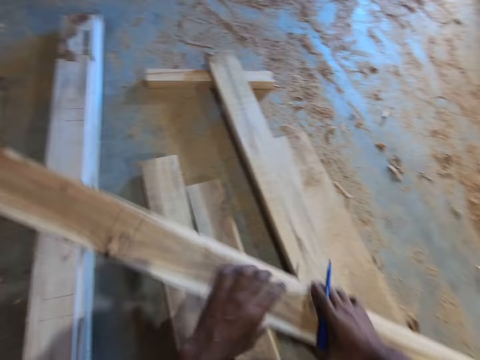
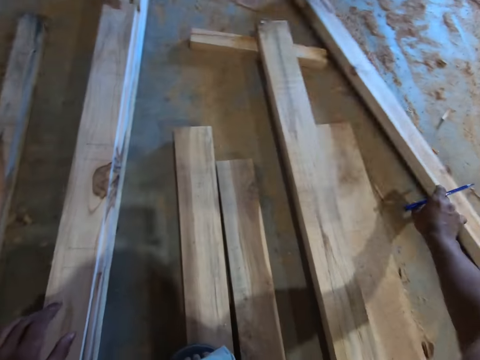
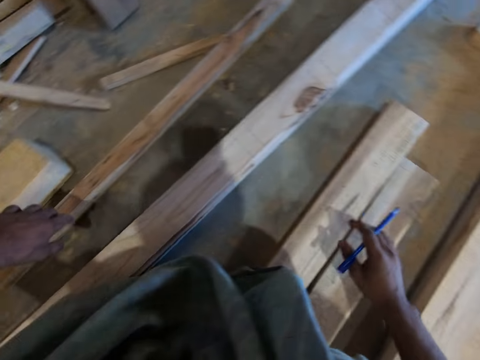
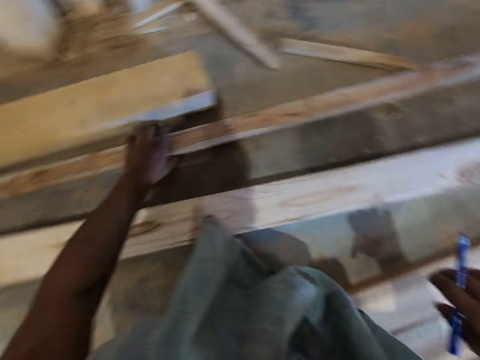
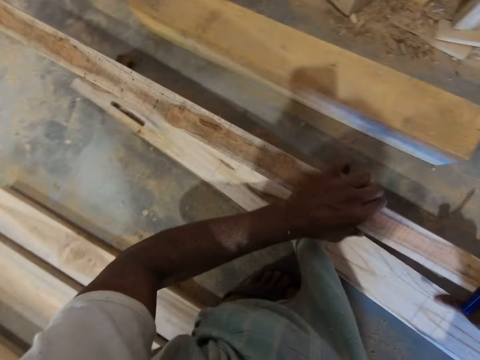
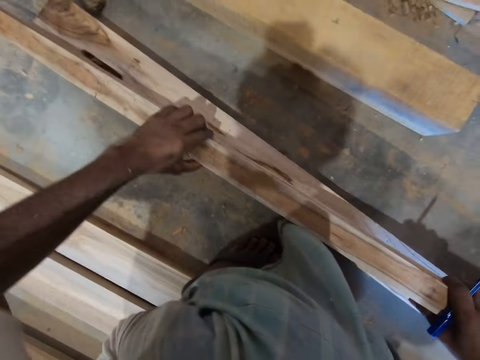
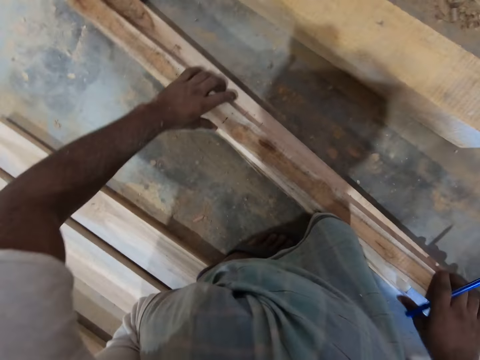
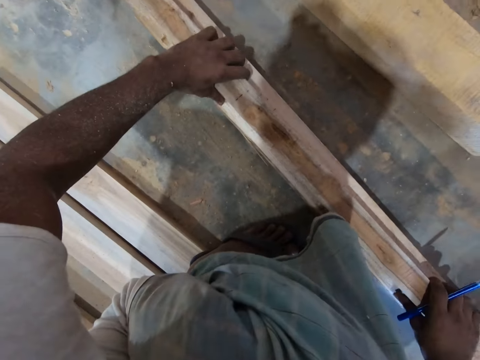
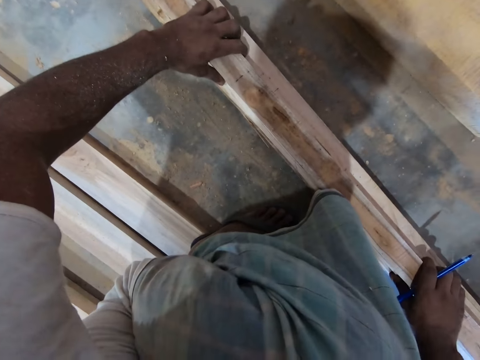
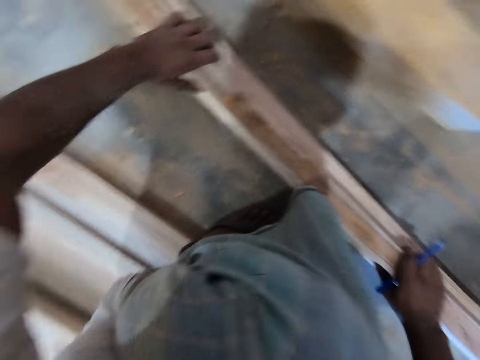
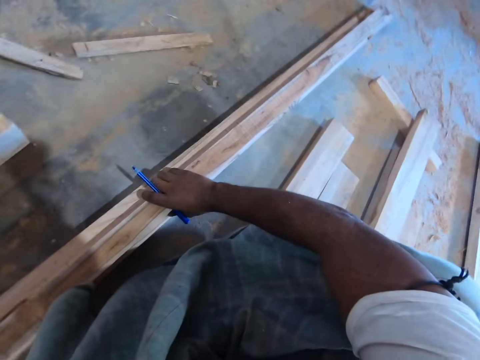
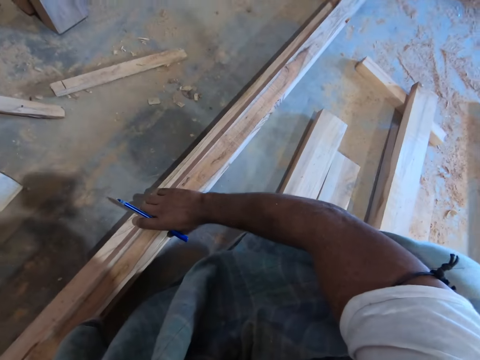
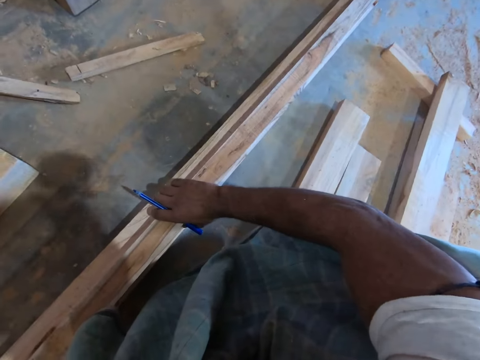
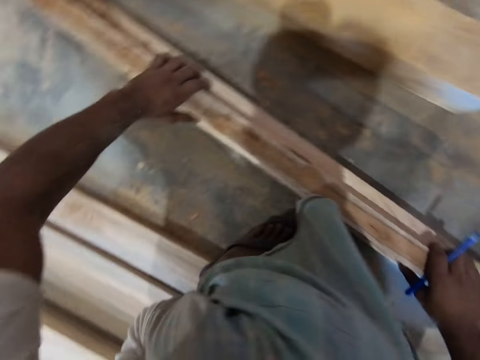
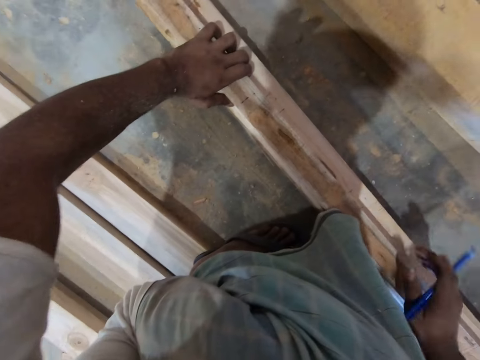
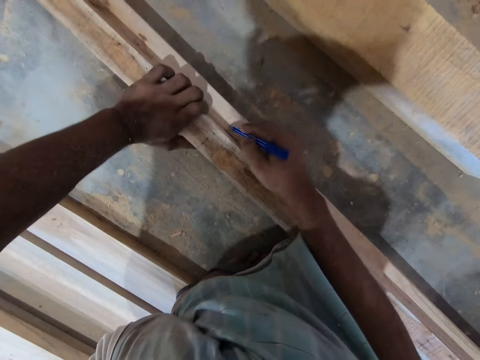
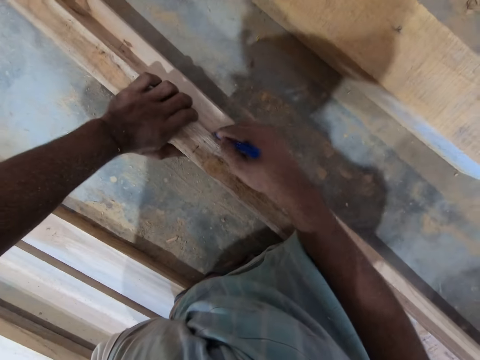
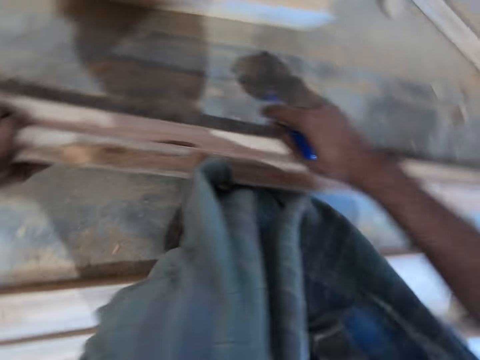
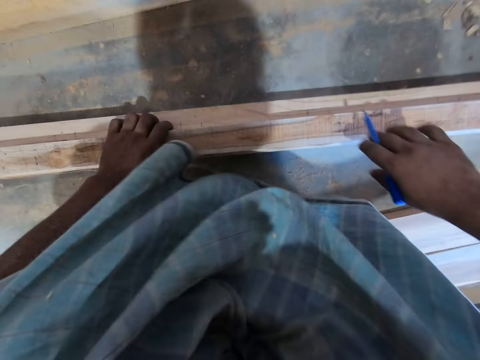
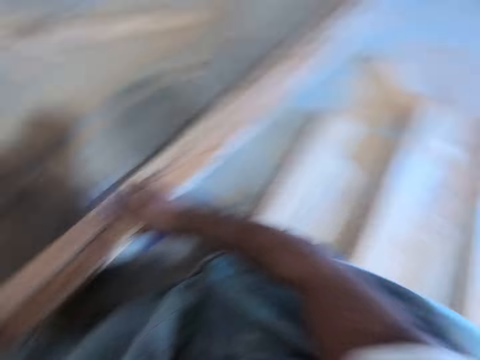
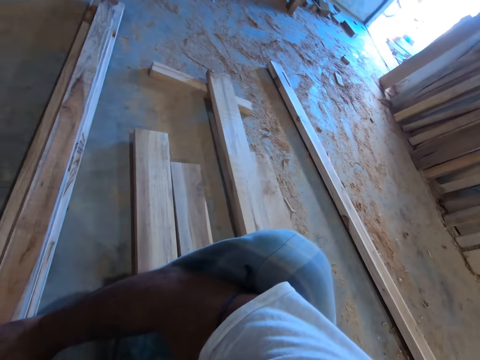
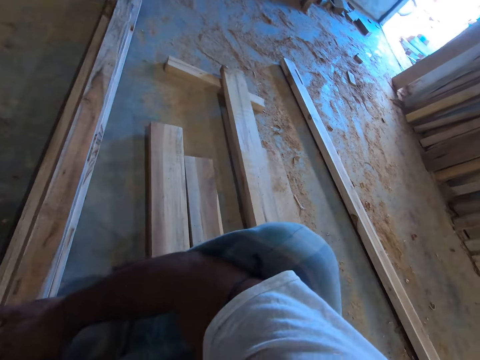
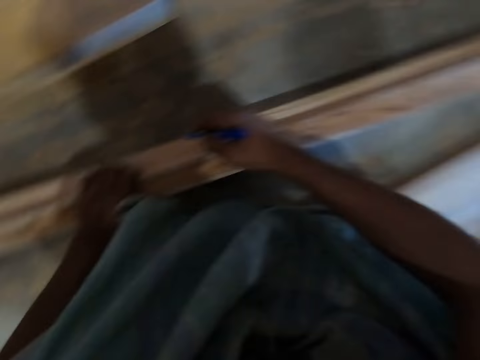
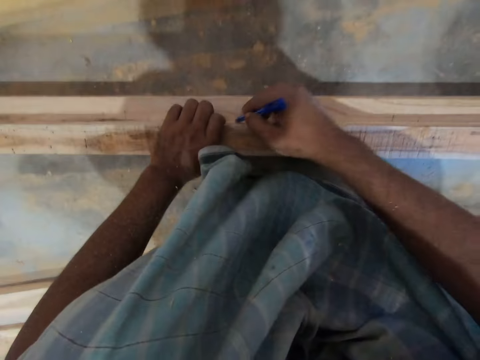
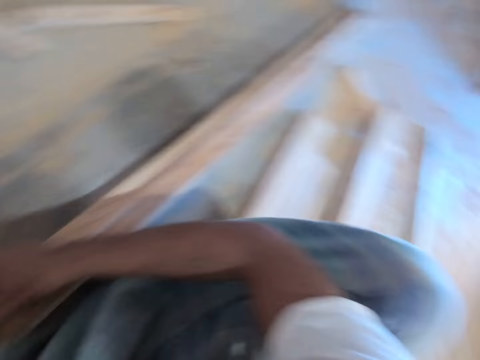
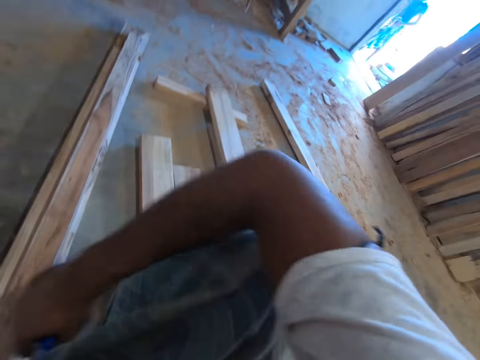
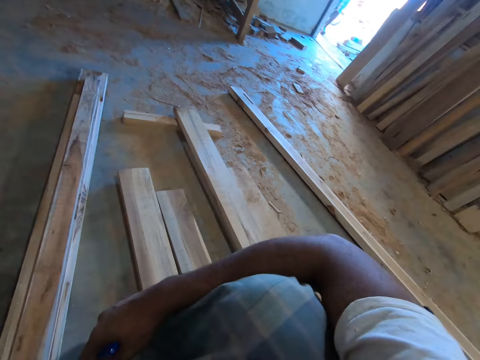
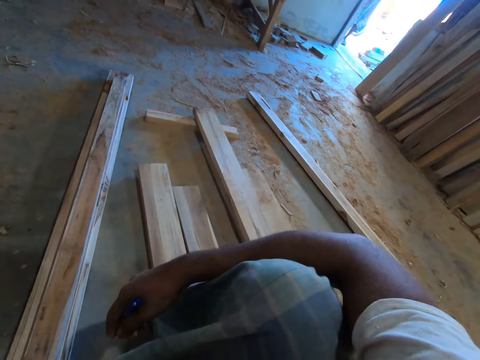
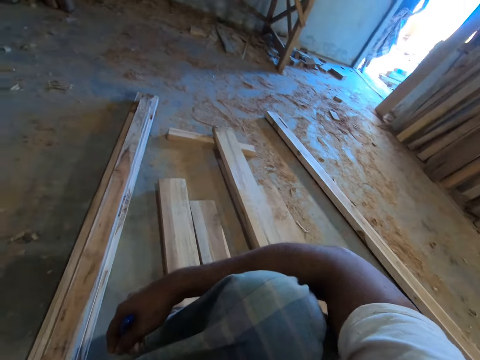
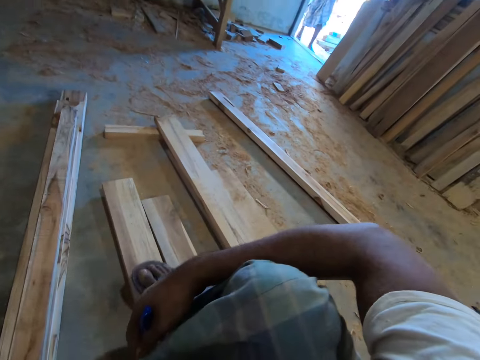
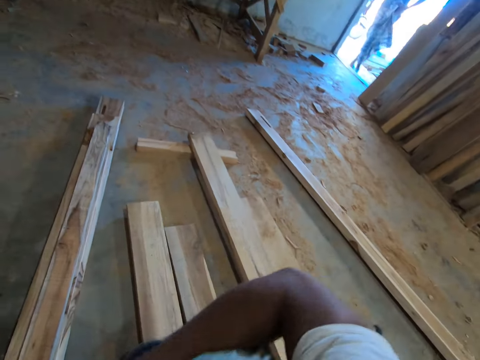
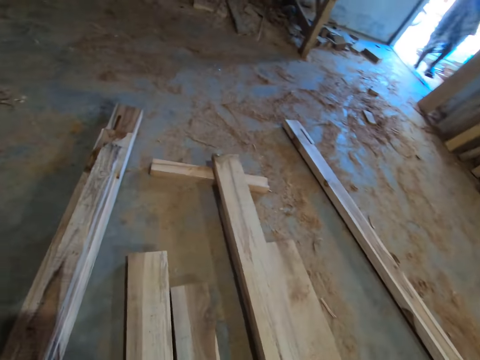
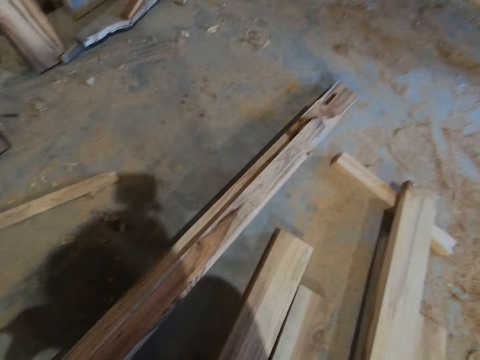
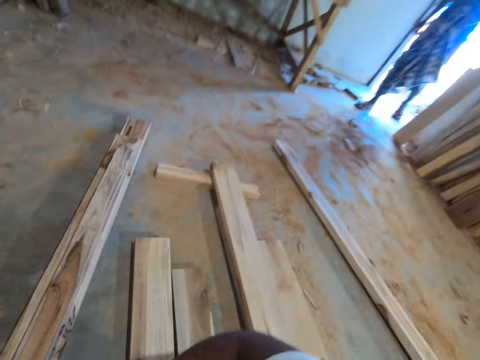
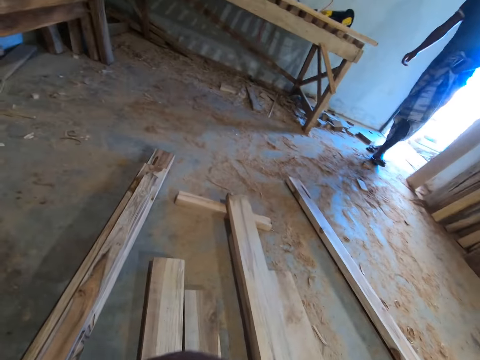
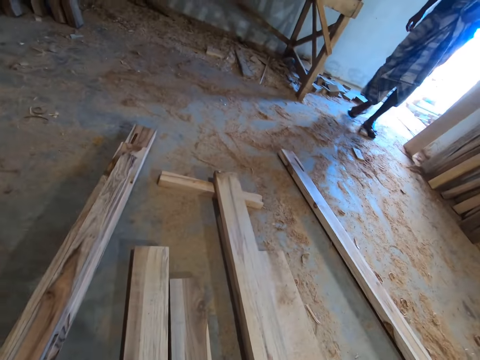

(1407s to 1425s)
The camera wearer holds the piece of wood with his right hand. He drops the piece of wood in his right hand on the floor with his right hand. He takes the piece of wood from the floor with his left hand. He holds the piece of wood in his left hand with both hands. He moves his left hand on the piece of wood in his right hand. He drops the piece of wood in both hands on the pieces of wood on the floor with both hands. He adjusts the piece of wood. He marks a piece of wood from the pieces of wood on the floor with the pen in his right hand. He looks around the workshop. He moves his left hand on the piece of wood on top of the pieces of wood. He holds the piece of wood on top of the pieces of wood with both hands. He marks the piece of wood from the pieces of wood on the floor with the pen in his right hand. He looks around the workshop. He interacts with a man. He stares at the man. The man walks inside the workshop. The camera wearer looks around the workshop.

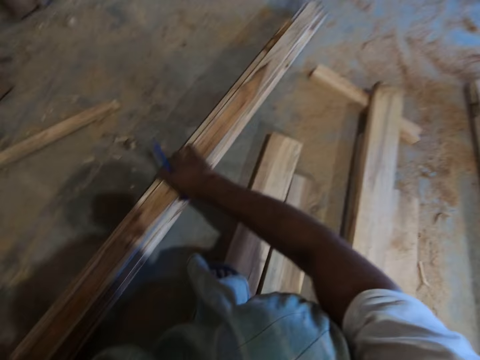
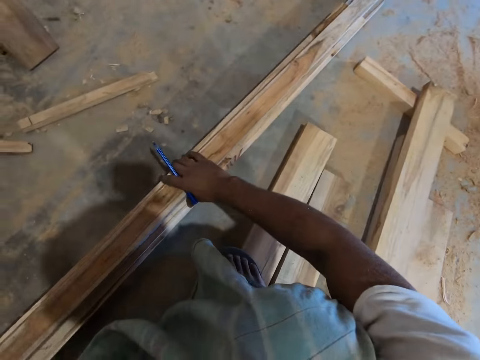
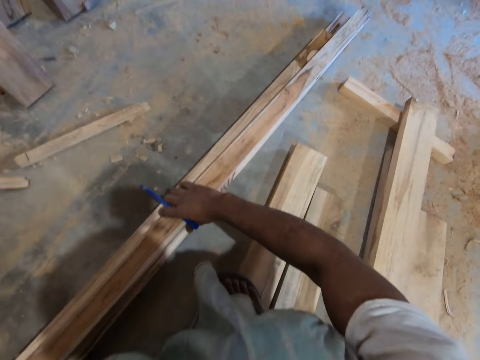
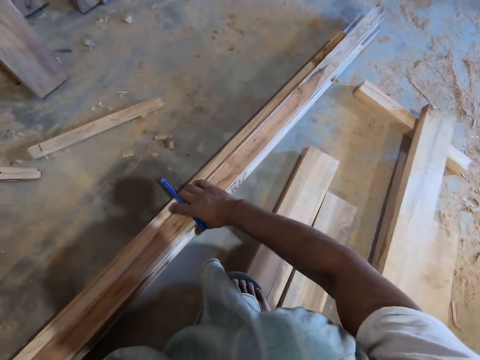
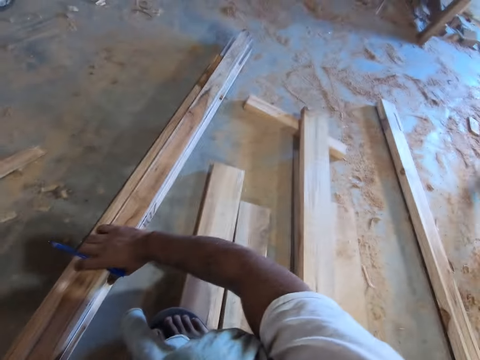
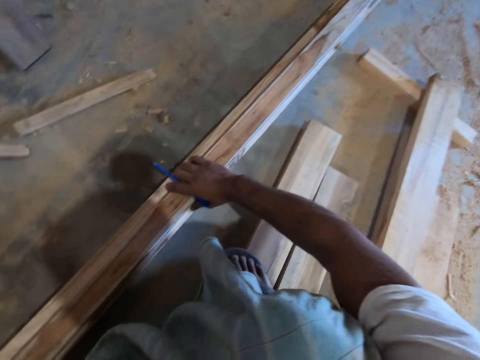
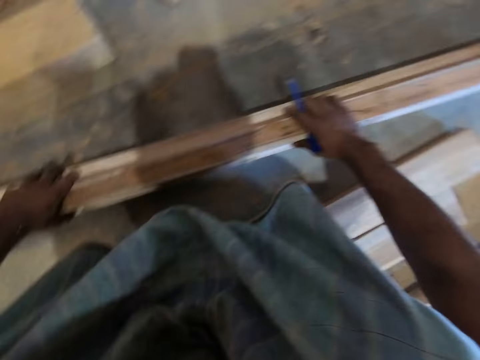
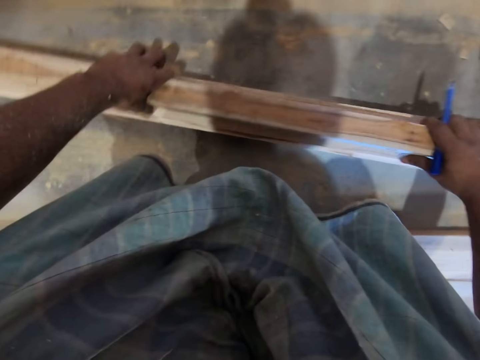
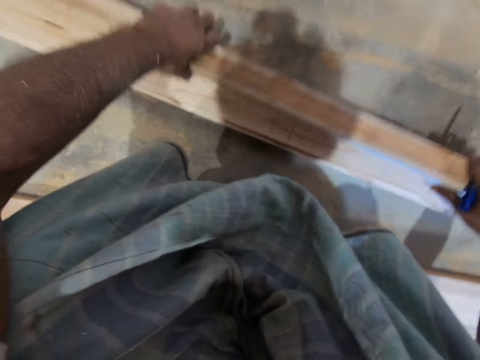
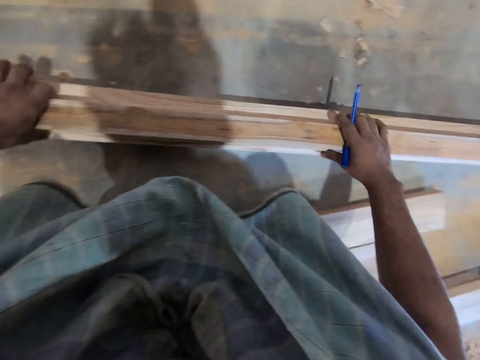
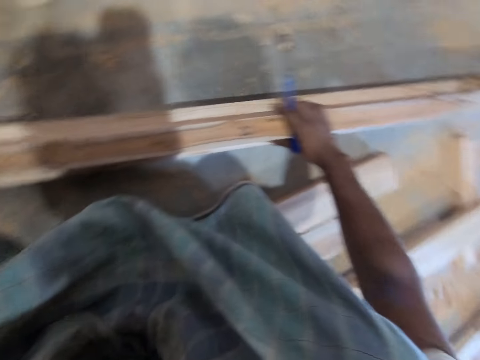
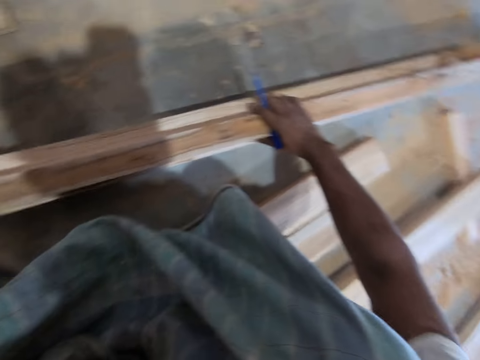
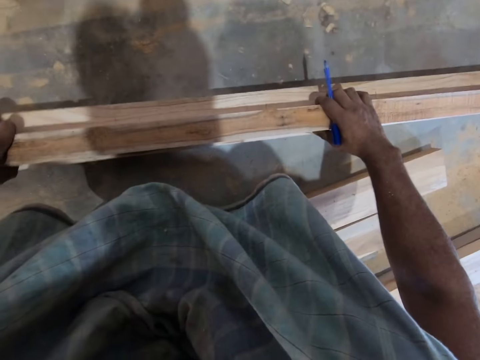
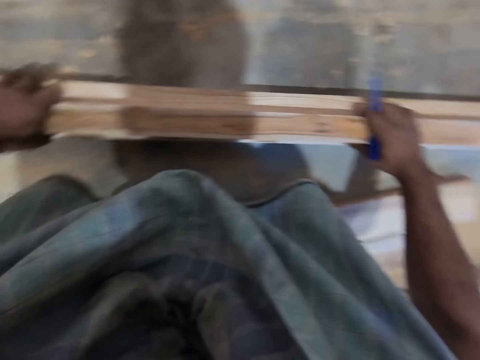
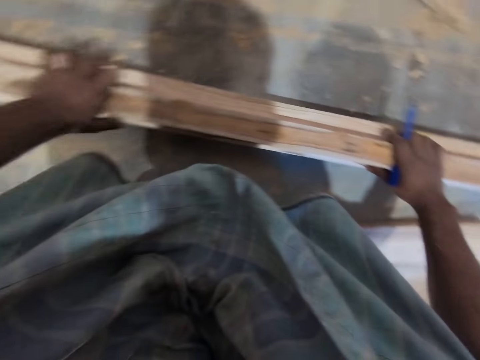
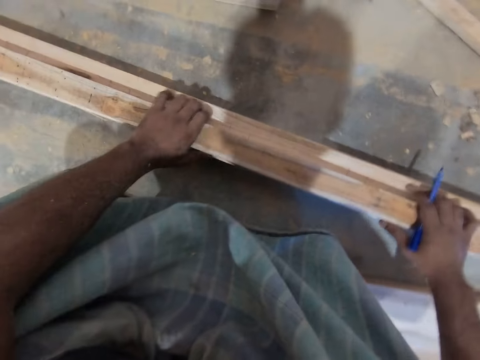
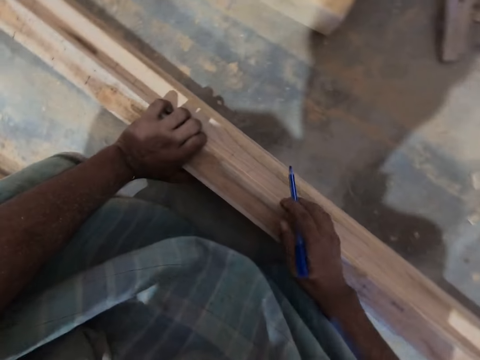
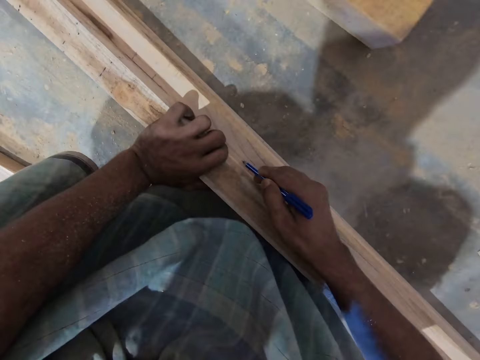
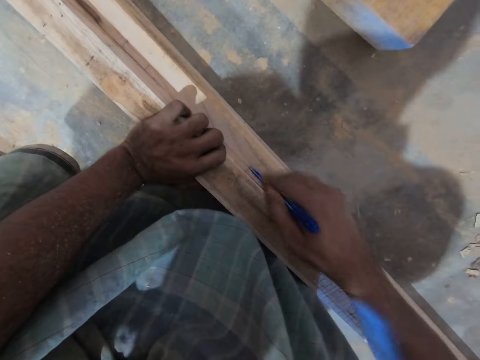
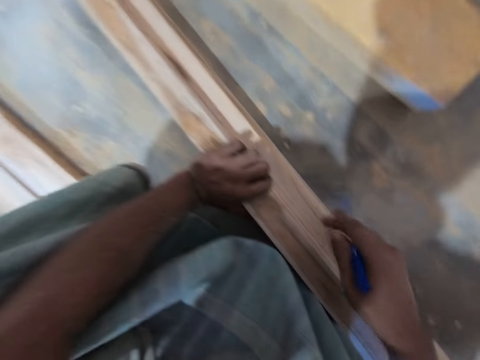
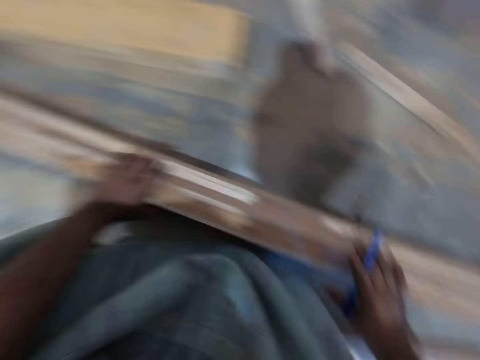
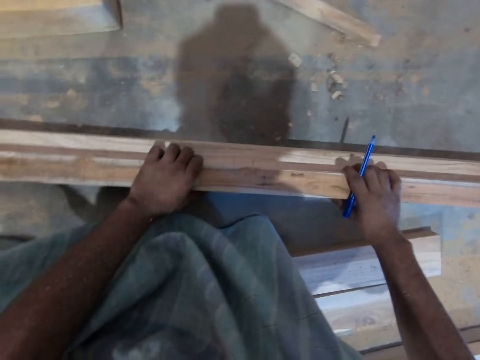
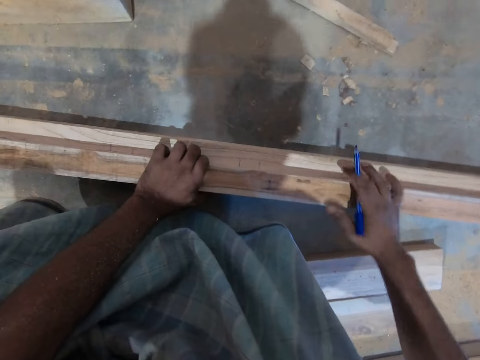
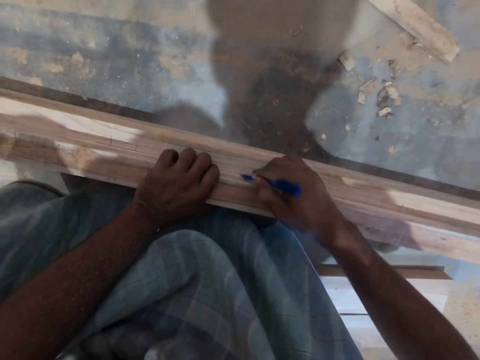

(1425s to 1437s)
The camera wearer adjusts the piece of wood on top of the pieces of wood on the floor with both hands. He marks the piece of wood from the pieces of wood on the floor with the pen in his right hand. He moves his left hand on the piece of wood on top of the pieces of wood. He holds the piece of wood on top of the pieces of wood on the floor with both hands. He marks the piece of wood from the pieces of wood on the floor with the pen in his right hand.
